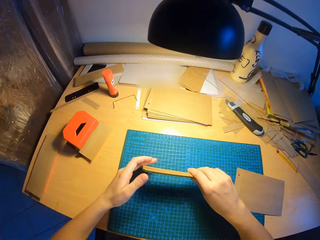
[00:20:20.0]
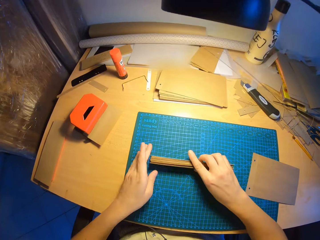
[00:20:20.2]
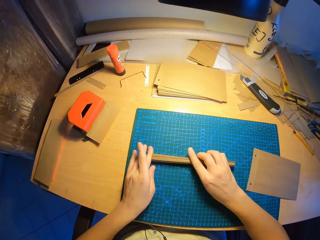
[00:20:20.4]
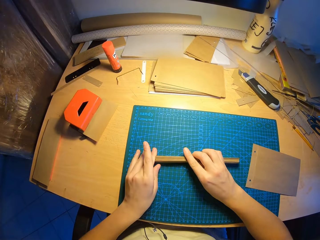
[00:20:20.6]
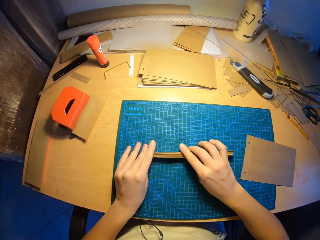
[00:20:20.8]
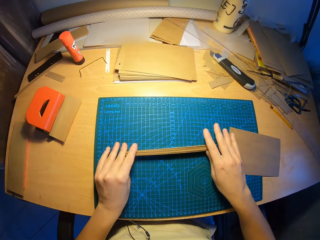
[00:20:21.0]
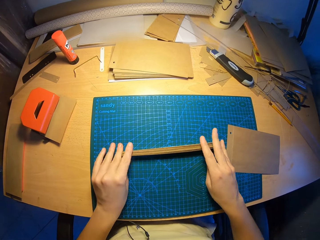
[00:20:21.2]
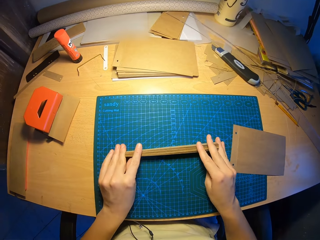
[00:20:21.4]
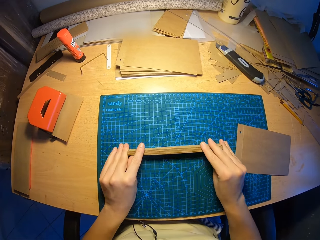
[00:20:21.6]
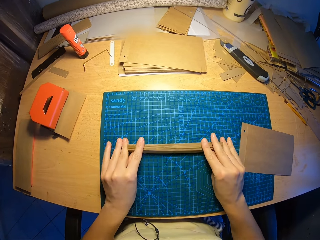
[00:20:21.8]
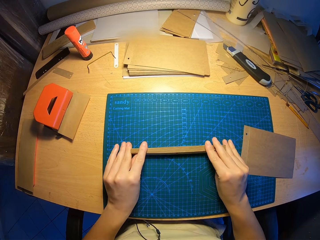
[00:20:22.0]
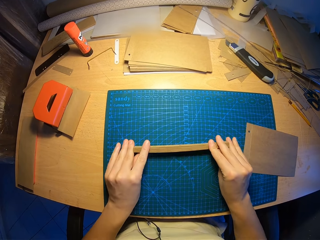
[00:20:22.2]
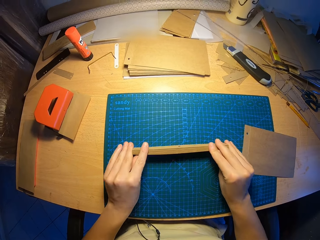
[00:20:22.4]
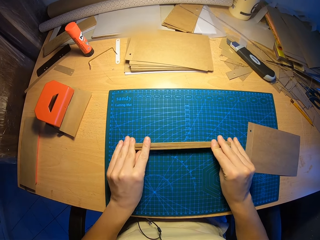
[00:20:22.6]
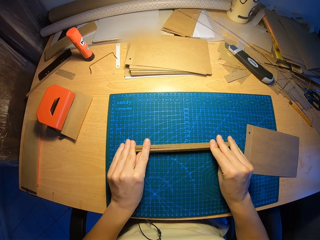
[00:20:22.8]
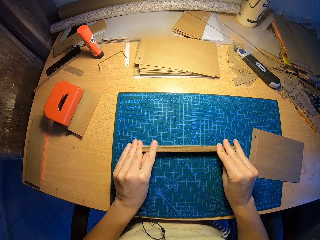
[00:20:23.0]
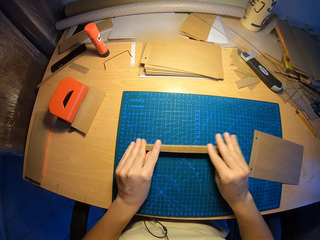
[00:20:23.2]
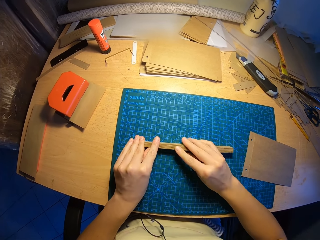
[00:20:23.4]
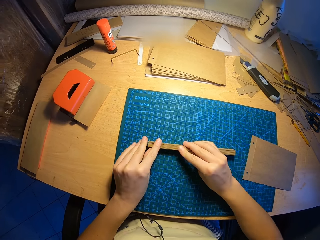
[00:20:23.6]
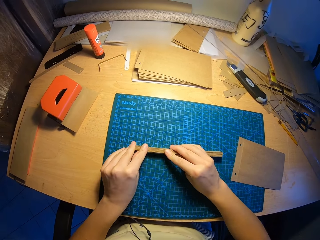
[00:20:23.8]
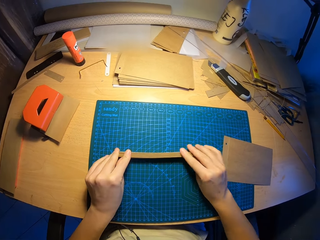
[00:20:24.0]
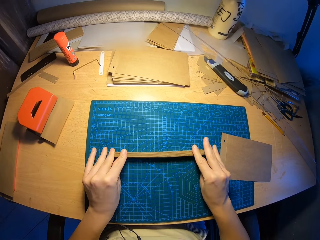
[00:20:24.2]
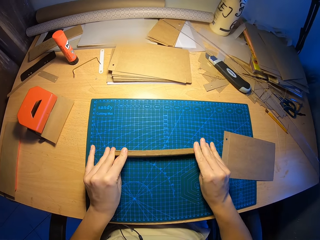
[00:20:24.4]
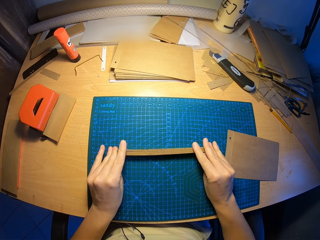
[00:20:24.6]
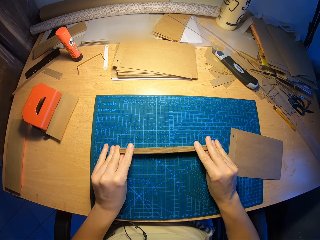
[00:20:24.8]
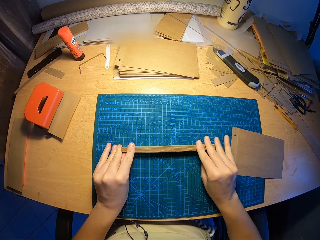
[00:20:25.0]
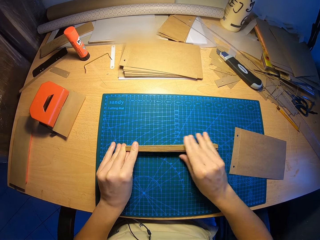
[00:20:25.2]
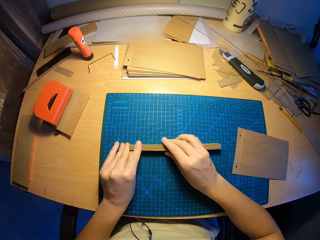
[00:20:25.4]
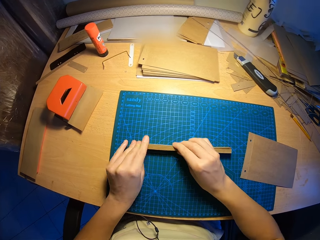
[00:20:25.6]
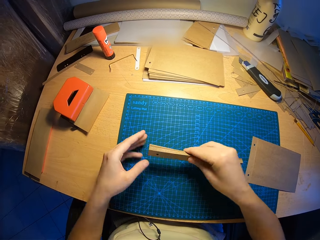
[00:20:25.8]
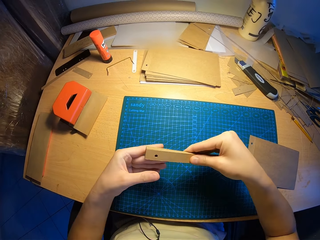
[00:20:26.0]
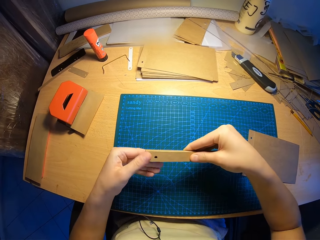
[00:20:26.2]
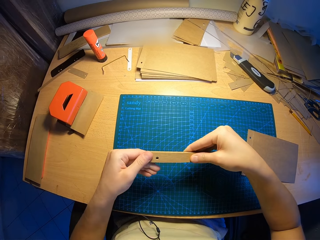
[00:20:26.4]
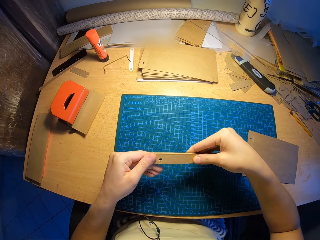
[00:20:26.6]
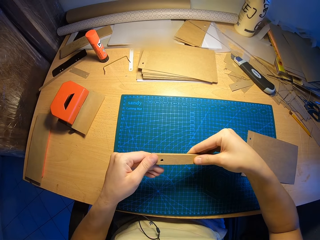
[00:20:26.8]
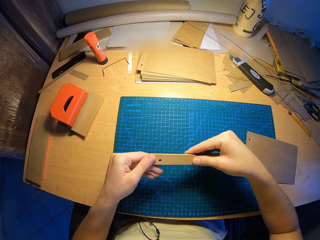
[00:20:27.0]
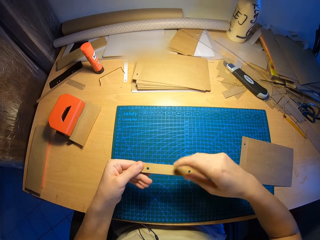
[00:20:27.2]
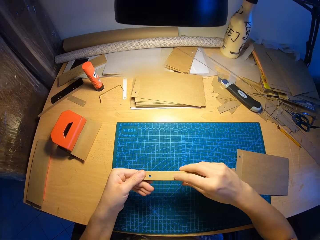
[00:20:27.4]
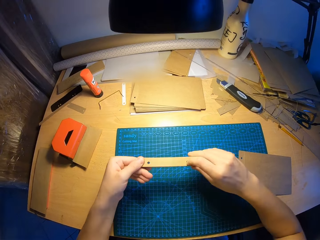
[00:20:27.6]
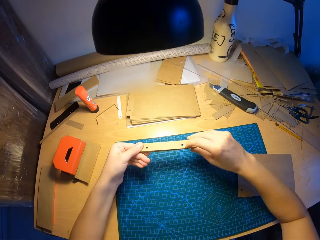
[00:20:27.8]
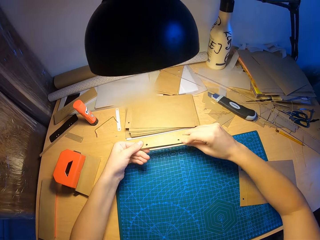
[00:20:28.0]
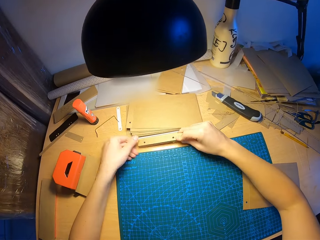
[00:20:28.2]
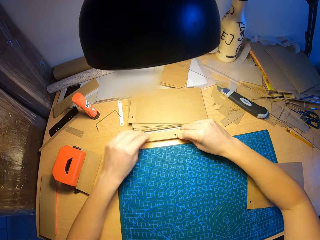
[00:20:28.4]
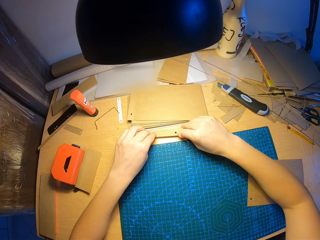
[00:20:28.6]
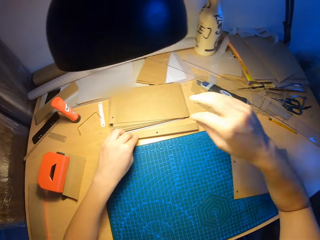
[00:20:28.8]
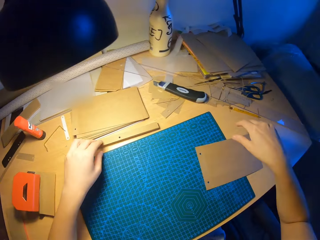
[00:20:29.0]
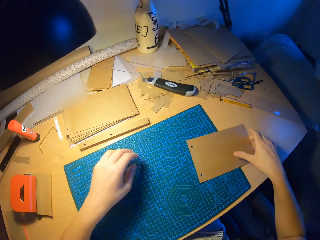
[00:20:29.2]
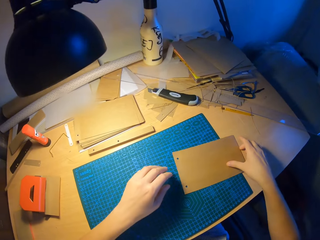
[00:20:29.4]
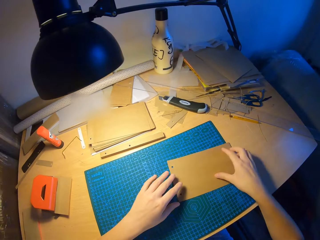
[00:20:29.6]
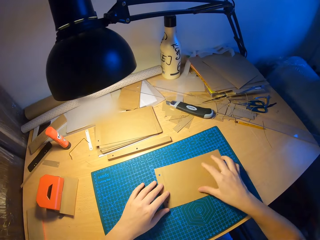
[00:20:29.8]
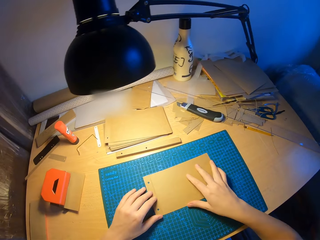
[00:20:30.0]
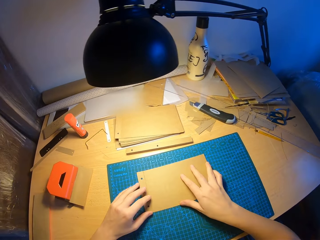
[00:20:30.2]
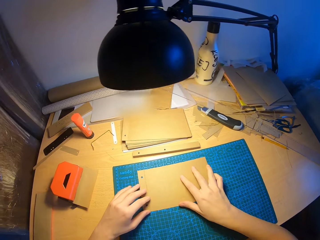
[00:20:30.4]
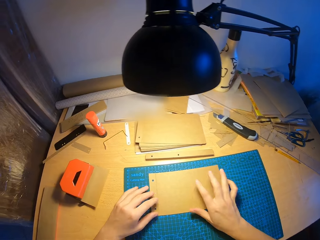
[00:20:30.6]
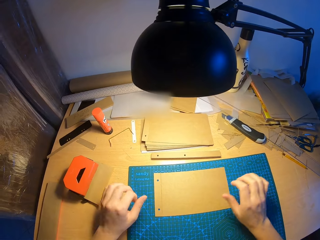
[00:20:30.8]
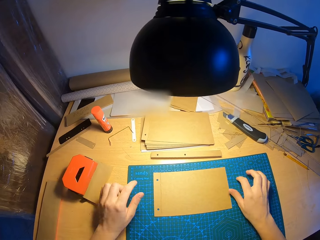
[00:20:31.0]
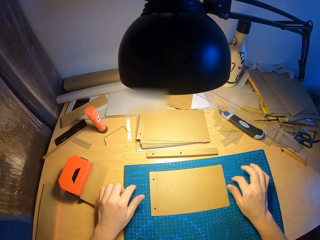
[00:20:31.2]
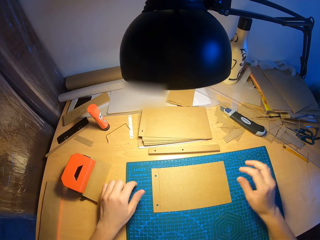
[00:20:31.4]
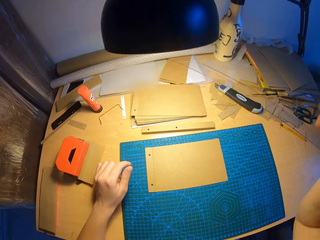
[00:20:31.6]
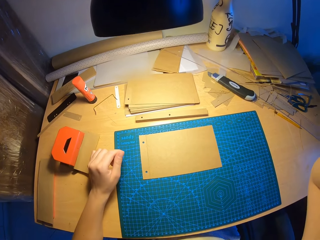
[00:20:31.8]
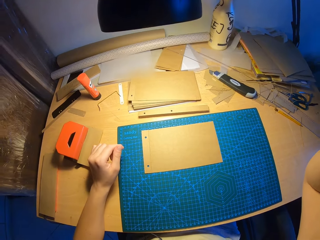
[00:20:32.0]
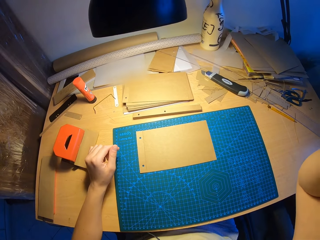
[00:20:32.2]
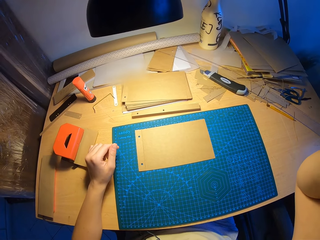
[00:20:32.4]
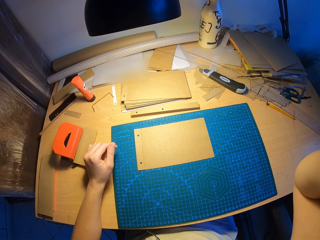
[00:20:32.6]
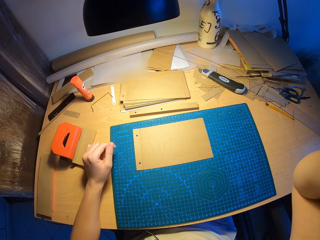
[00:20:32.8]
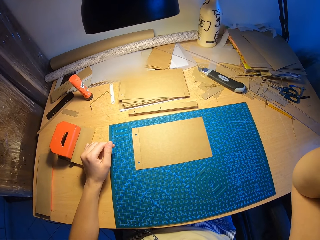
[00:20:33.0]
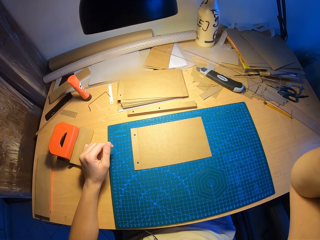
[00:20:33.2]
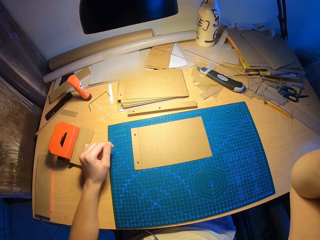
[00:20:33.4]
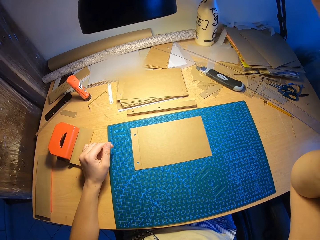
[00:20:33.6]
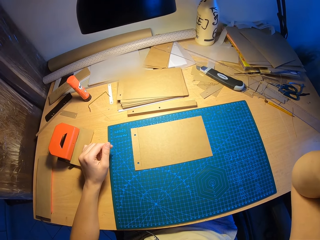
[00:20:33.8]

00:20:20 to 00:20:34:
The camera wearer picks up the card paper. He aligns all the perforated pieces of paper on the table with both hands. He groups the card paper. He holds all the perforated pieces of paper with both hands. He drops all the perforated pieces of paper on the table with his right hand. He moves a piece of paper to the center of the table with both hands. He puts the untrimmed card paper on the working table. He raises his right hand to adjust the camera.
